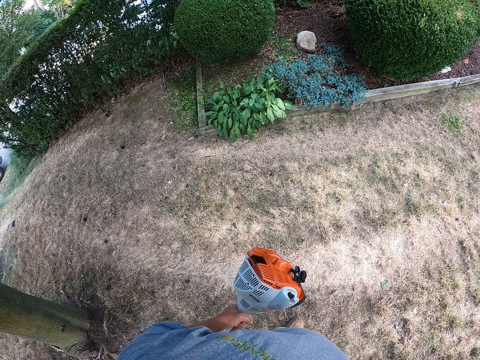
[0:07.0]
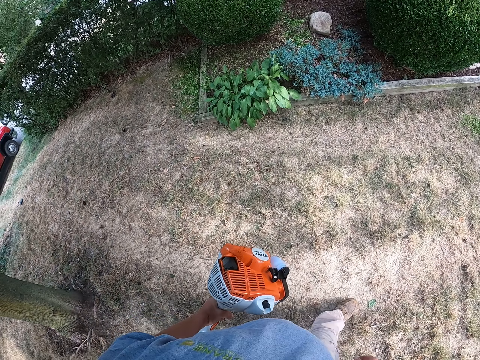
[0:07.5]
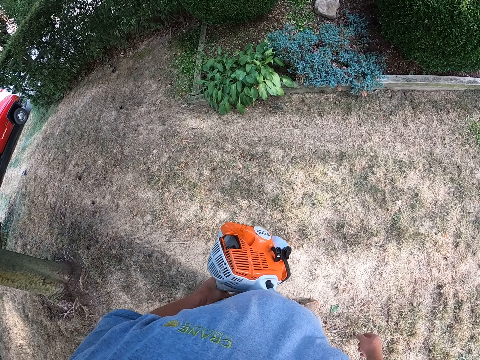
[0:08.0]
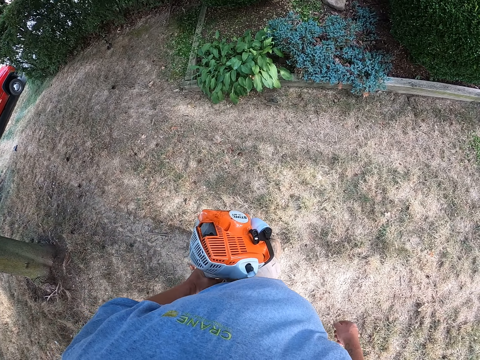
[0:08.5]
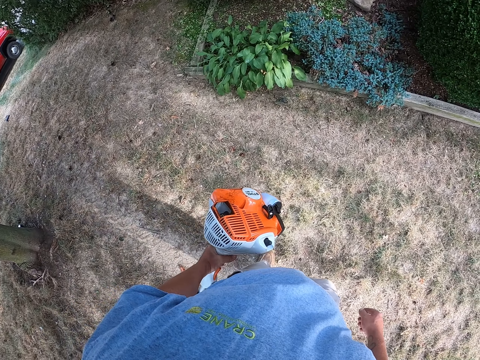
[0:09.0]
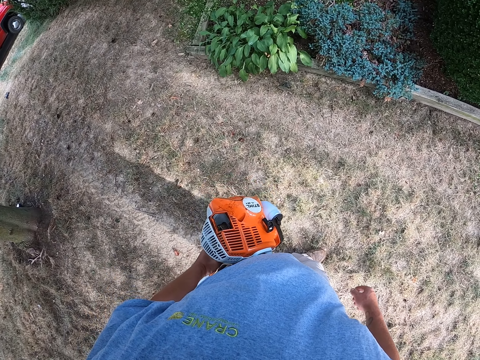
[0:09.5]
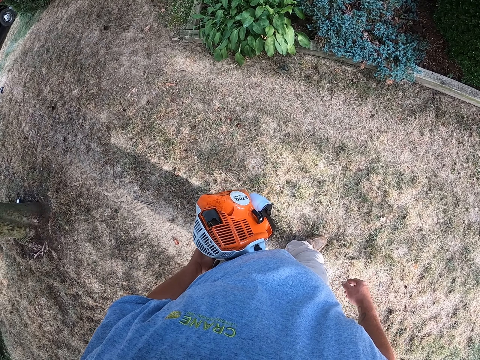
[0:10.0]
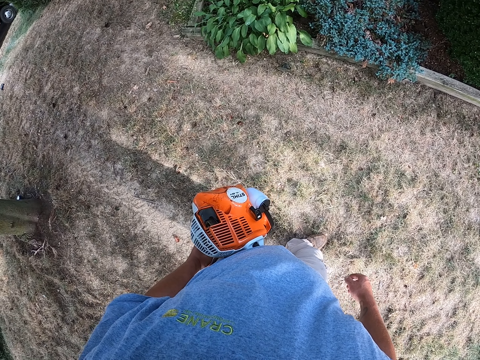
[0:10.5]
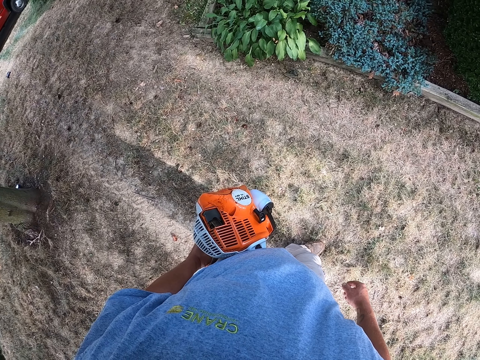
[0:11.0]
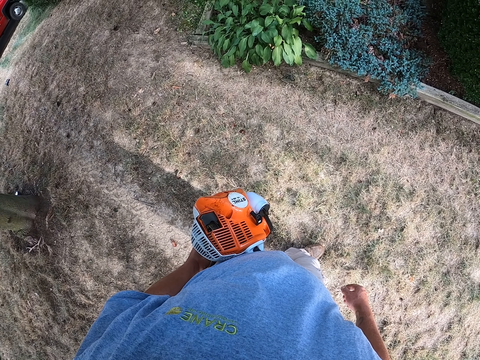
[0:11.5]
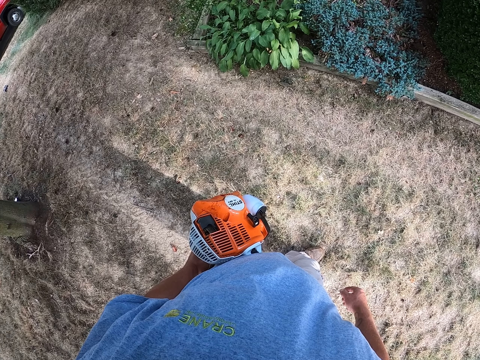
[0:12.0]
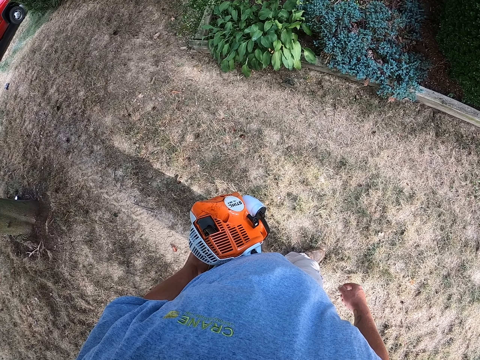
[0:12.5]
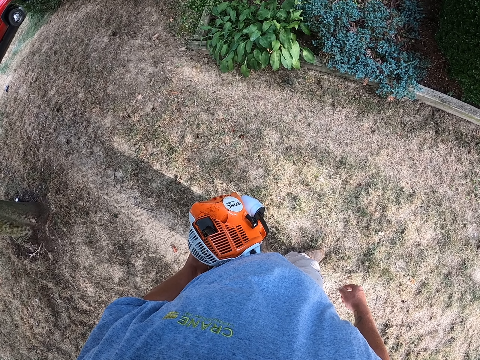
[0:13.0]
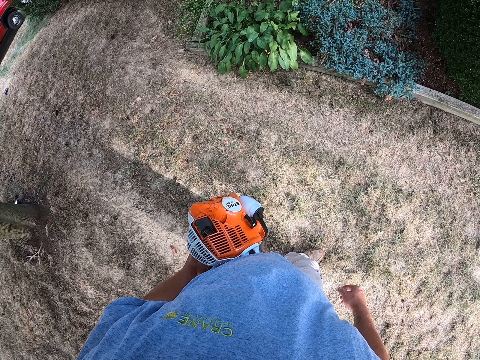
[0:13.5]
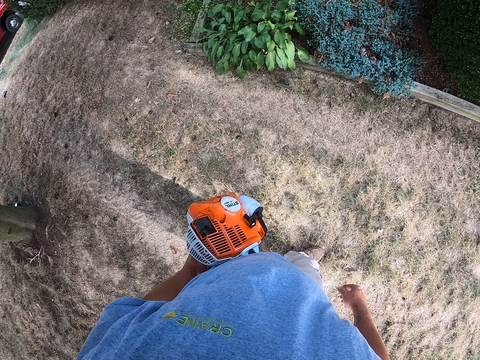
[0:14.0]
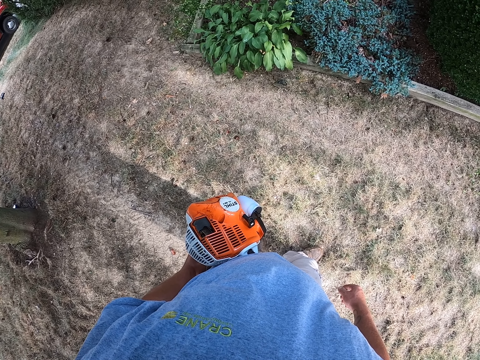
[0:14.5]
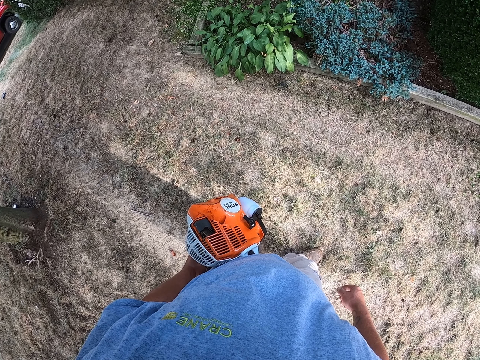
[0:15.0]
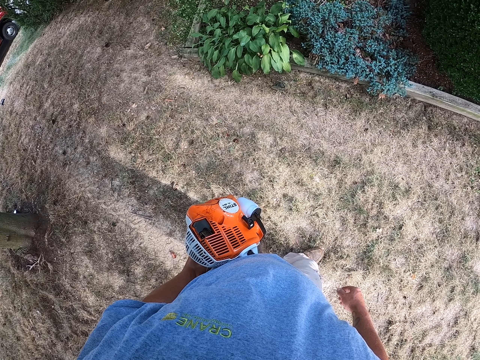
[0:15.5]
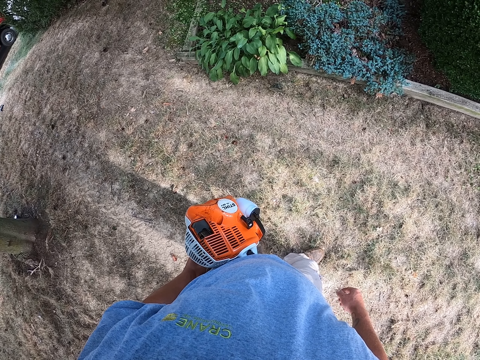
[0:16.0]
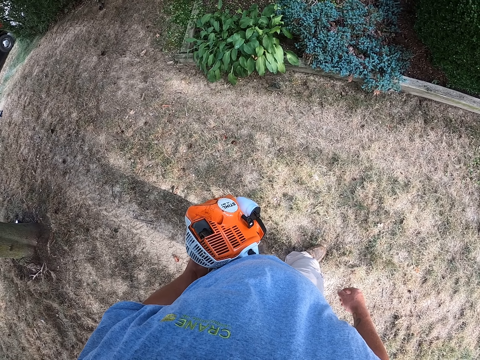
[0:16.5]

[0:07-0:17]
The camera wearer walks with the hedge trimmer outside on grass. They stand with the hedge trimmer.

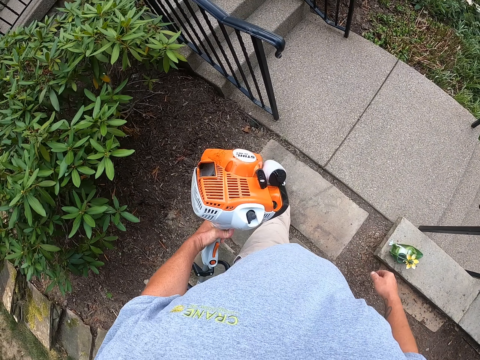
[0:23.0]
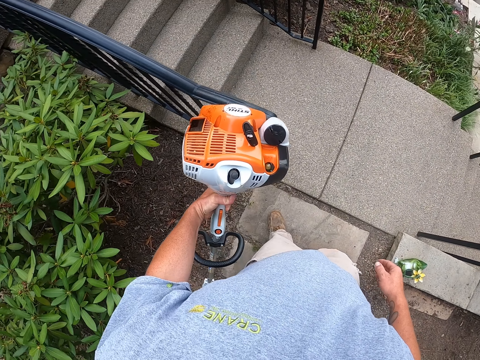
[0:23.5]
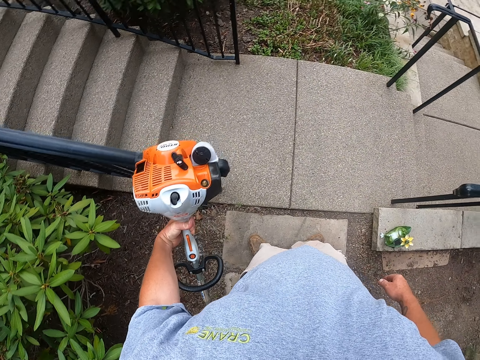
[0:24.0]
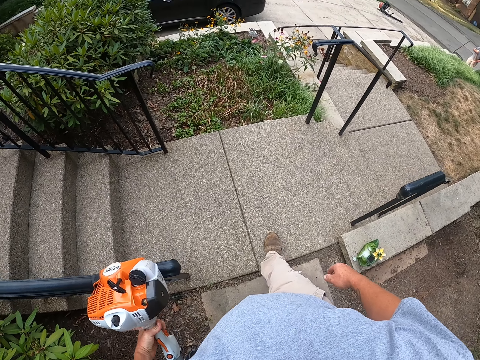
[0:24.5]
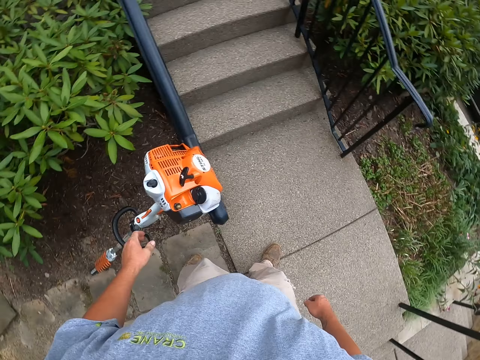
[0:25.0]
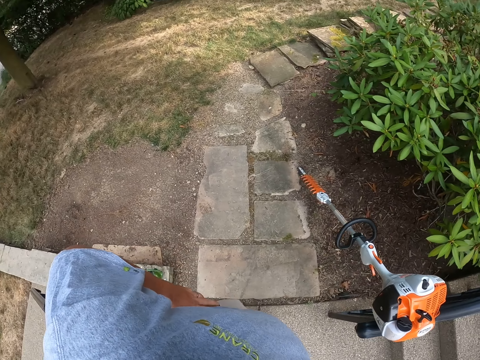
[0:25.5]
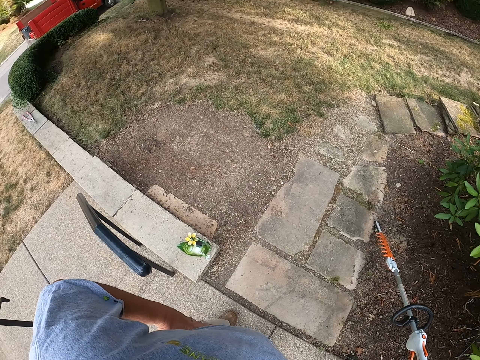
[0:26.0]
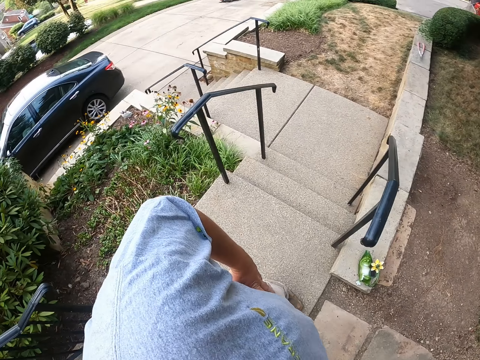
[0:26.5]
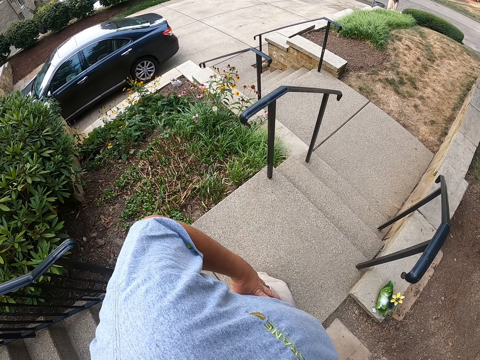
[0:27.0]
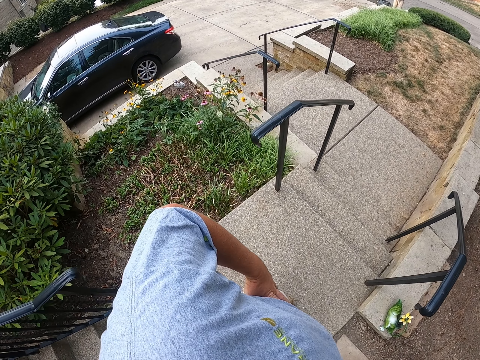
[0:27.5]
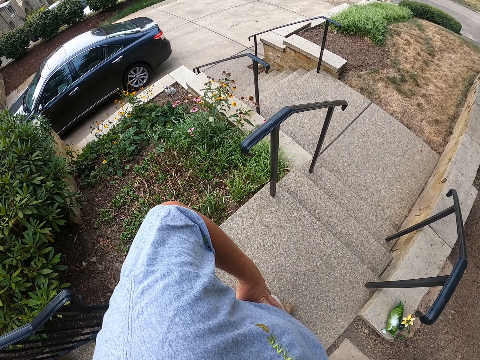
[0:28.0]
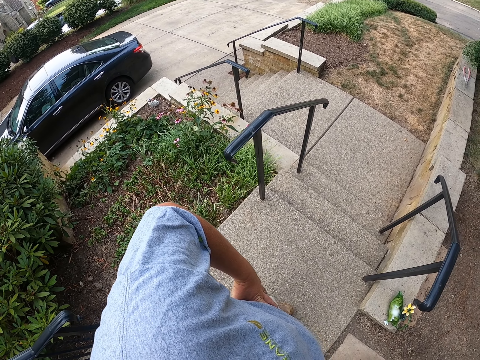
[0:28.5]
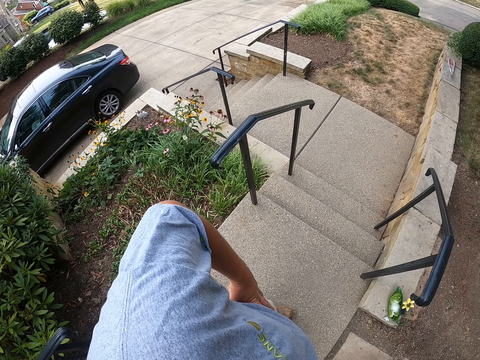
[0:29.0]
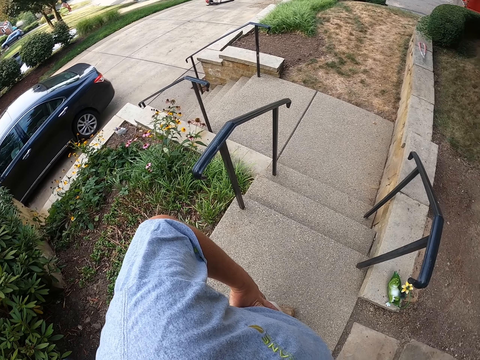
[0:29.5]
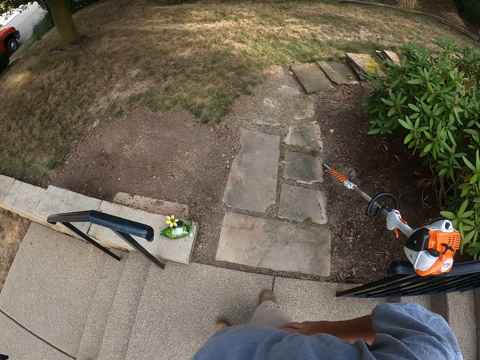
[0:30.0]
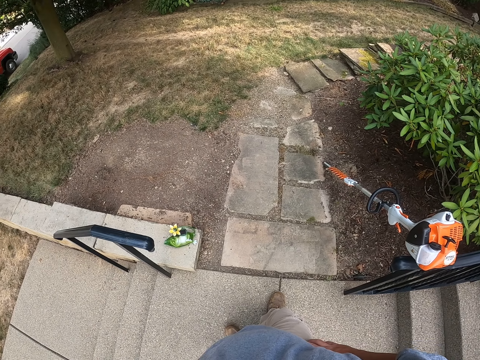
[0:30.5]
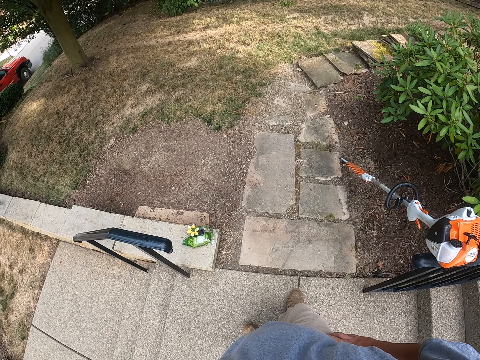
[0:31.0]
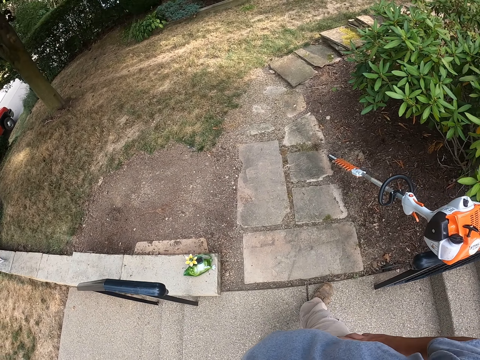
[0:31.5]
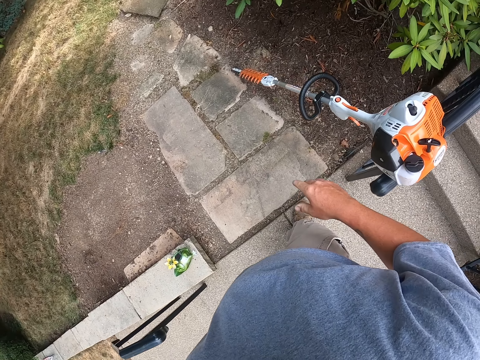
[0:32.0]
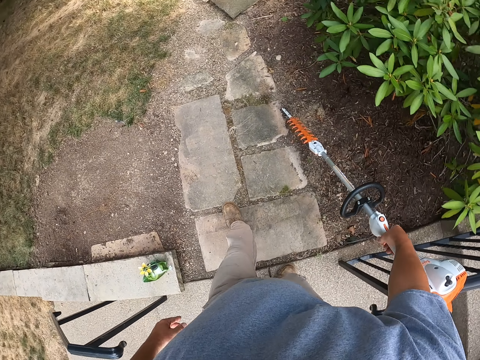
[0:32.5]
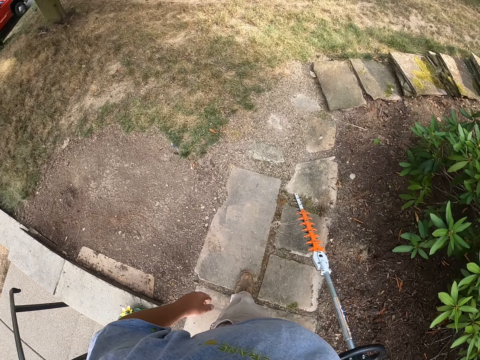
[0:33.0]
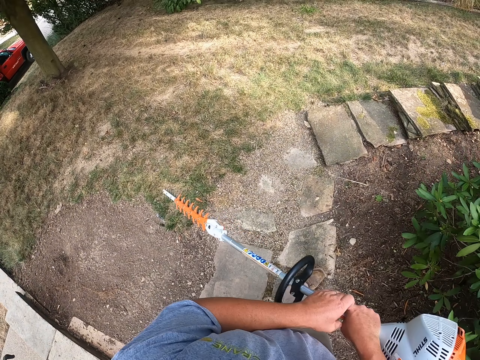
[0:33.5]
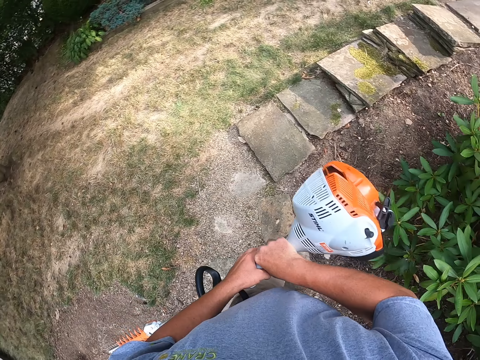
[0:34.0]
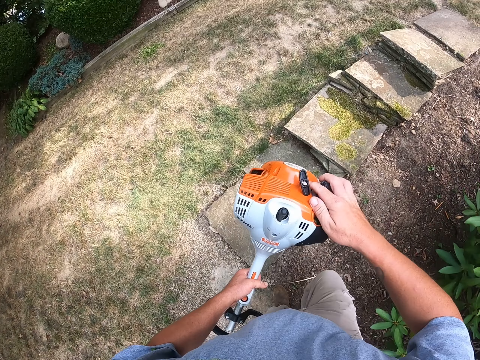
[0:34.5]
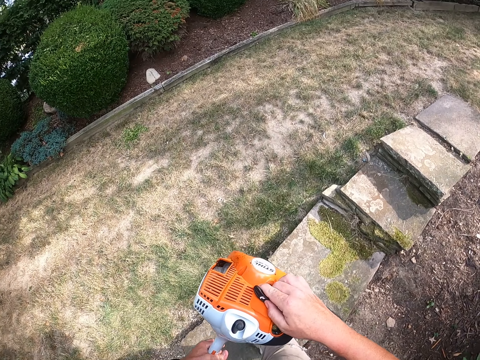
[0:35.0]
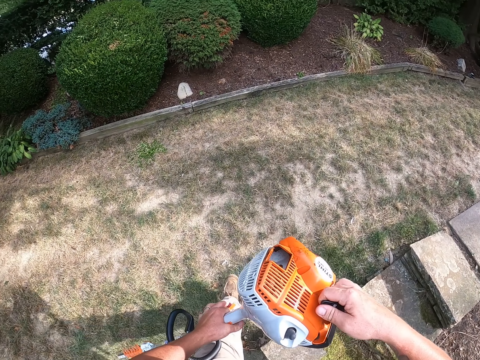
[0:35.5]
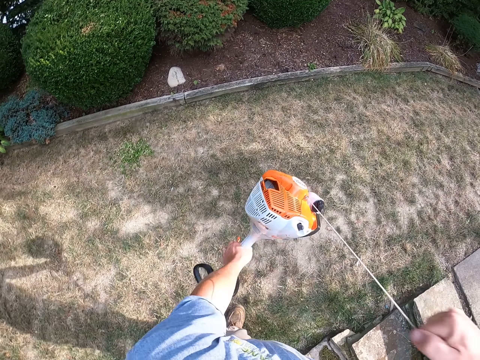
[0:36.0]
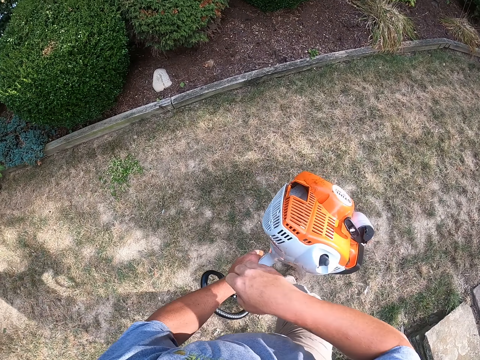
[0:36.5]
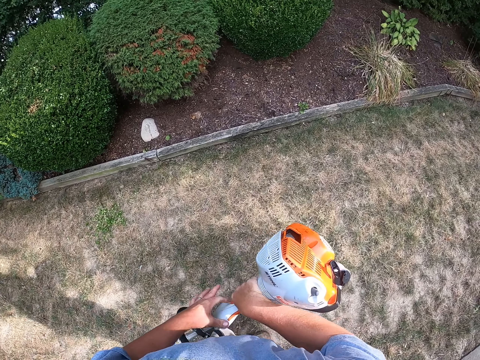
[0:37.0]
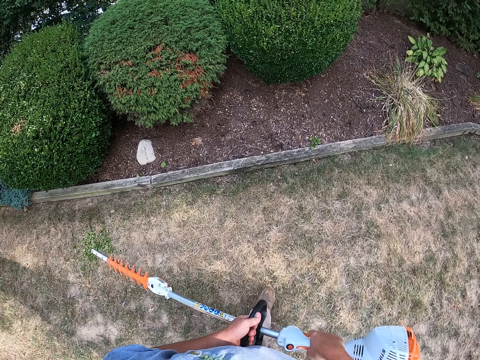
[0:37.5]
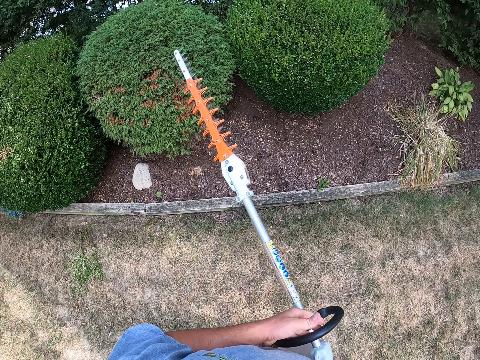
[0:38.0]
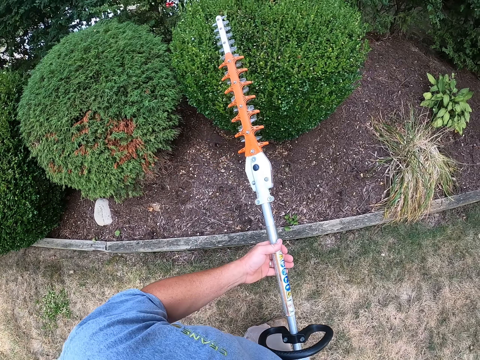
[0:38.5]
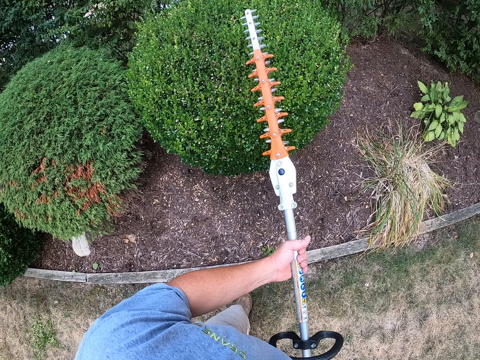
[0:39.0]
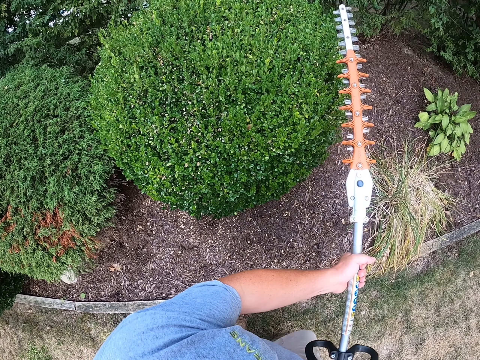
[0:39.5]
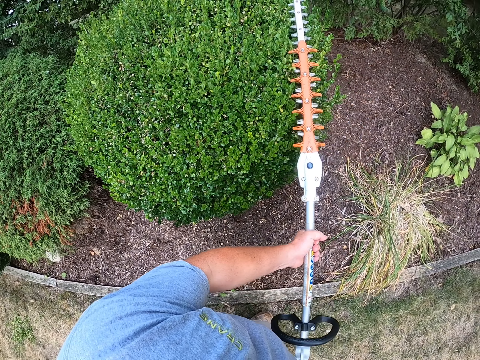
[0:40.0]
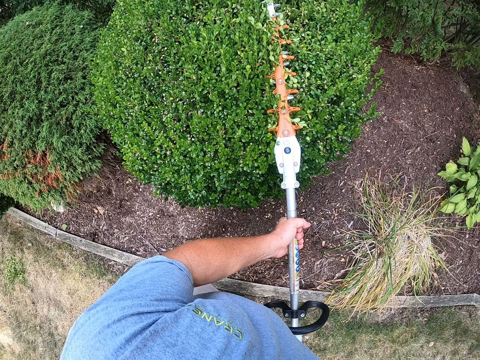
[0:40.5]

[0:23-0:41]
The camera wearer leans the hedge trimmer against the stair hand rails. He stands with his hands at his waist. He looks around. He picks up the hedge trimmer, walks with the hedge trimmer, and holds the hedge trimmer with the other hand. He starts the hedge trimmer. He stands in front of a hedge. He trims the hedge with the hedge trimmer.
